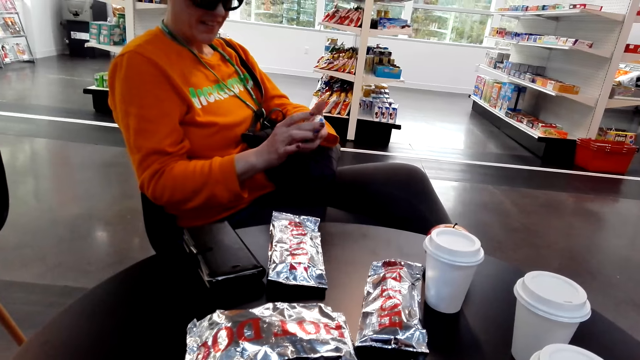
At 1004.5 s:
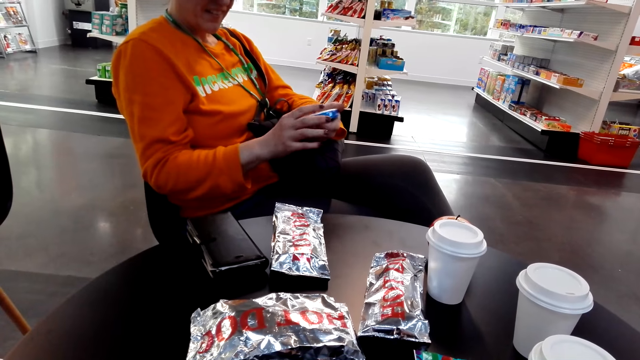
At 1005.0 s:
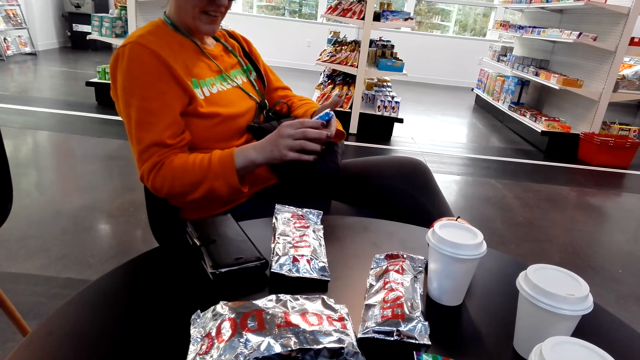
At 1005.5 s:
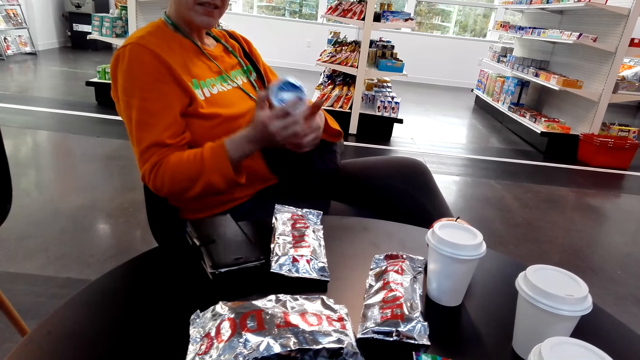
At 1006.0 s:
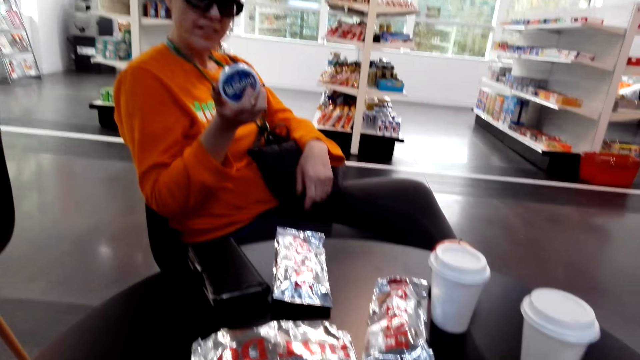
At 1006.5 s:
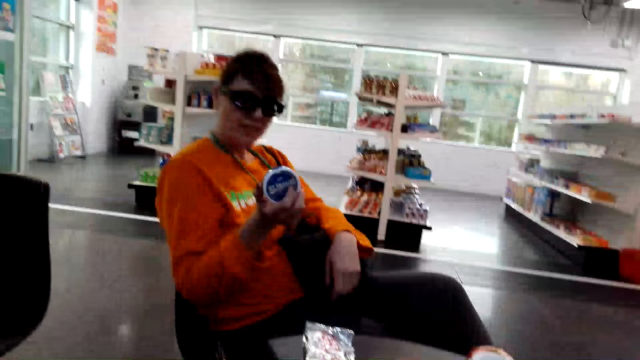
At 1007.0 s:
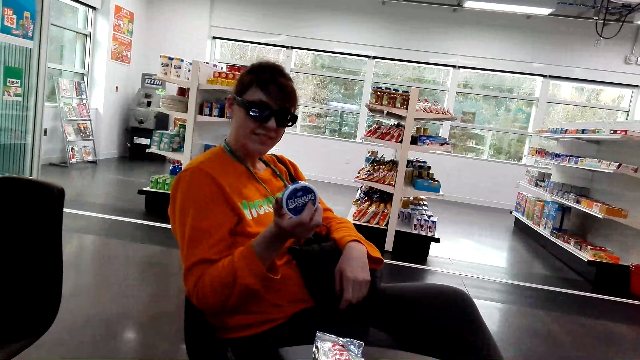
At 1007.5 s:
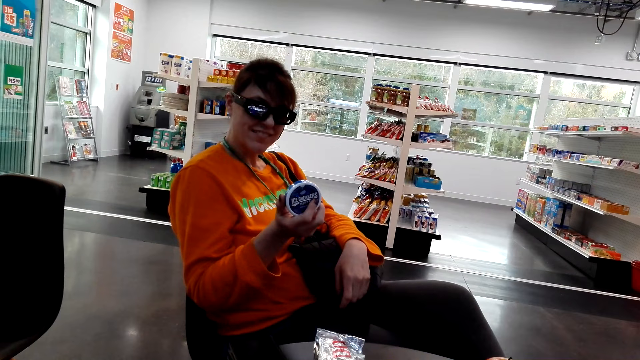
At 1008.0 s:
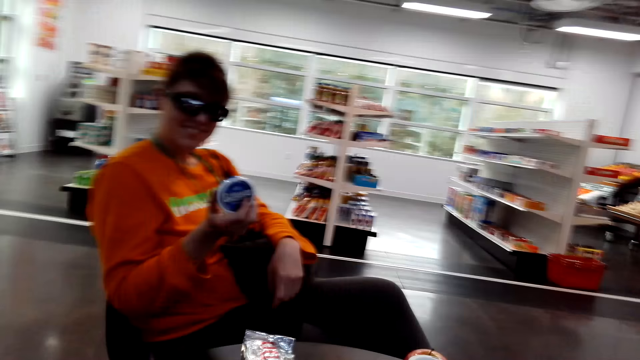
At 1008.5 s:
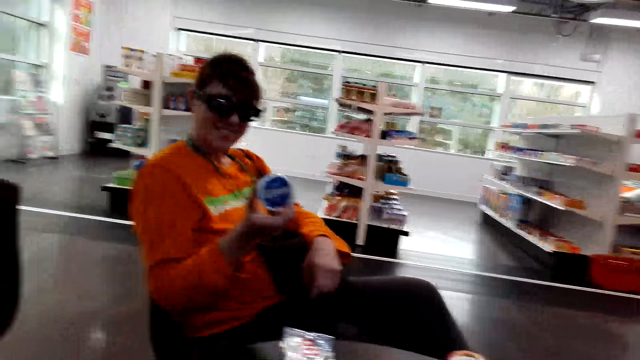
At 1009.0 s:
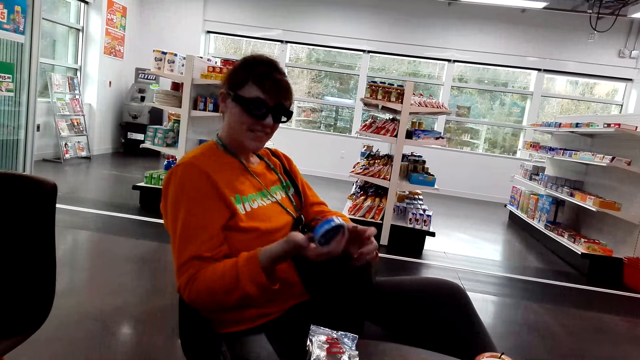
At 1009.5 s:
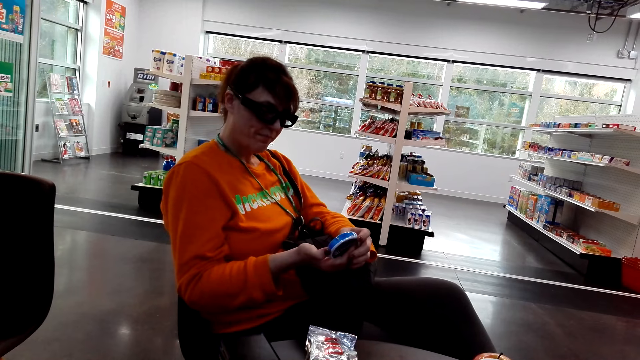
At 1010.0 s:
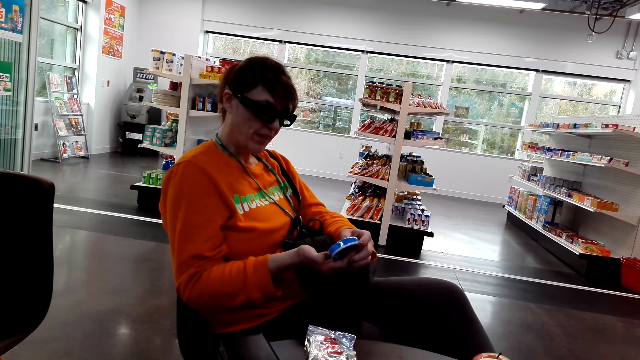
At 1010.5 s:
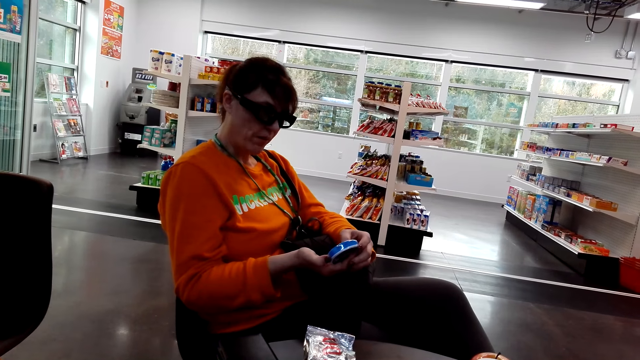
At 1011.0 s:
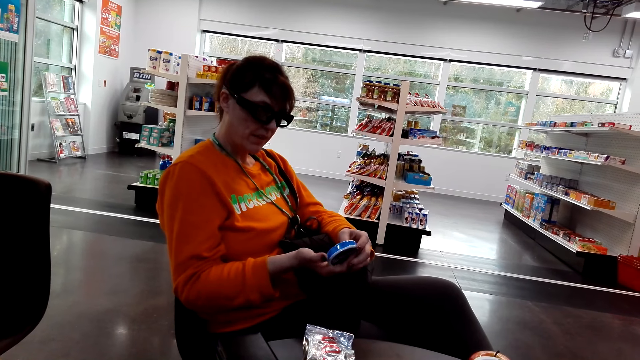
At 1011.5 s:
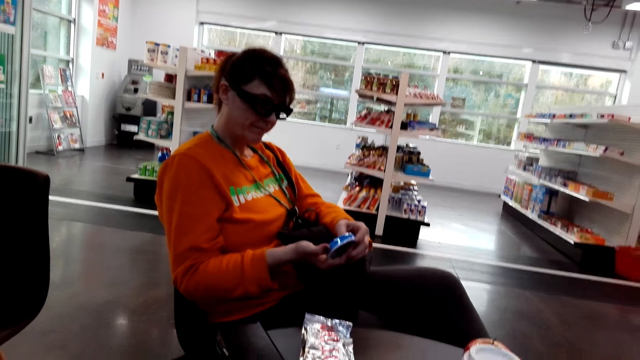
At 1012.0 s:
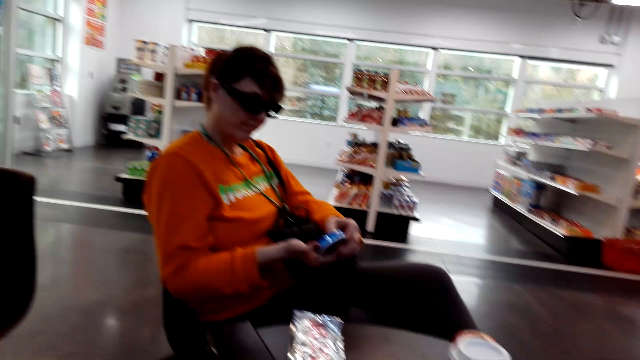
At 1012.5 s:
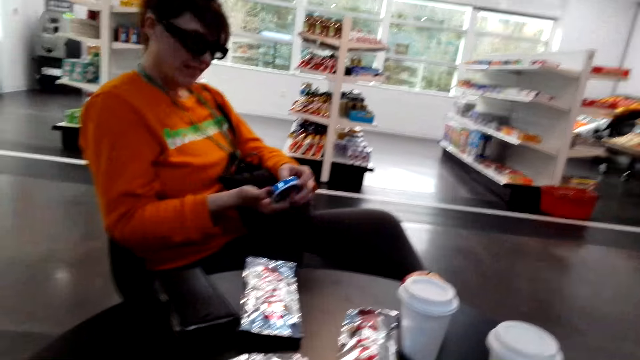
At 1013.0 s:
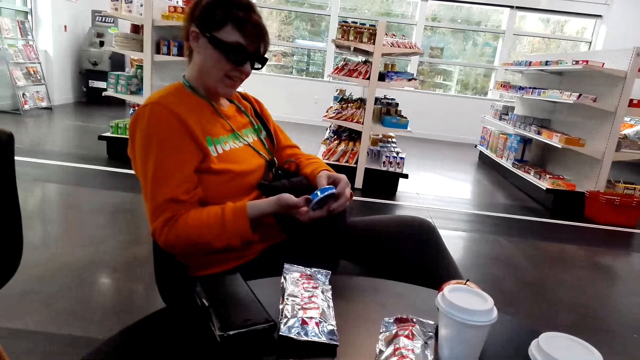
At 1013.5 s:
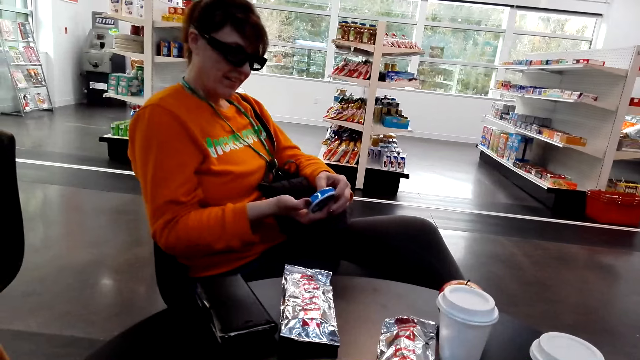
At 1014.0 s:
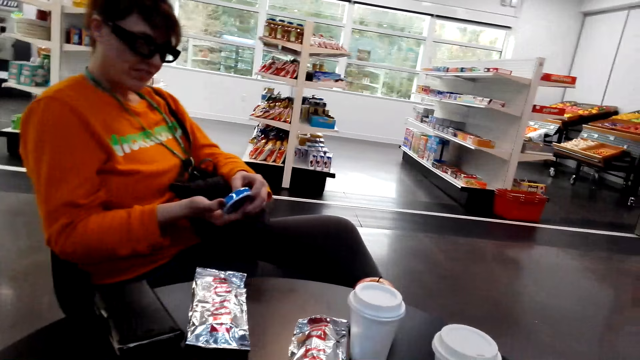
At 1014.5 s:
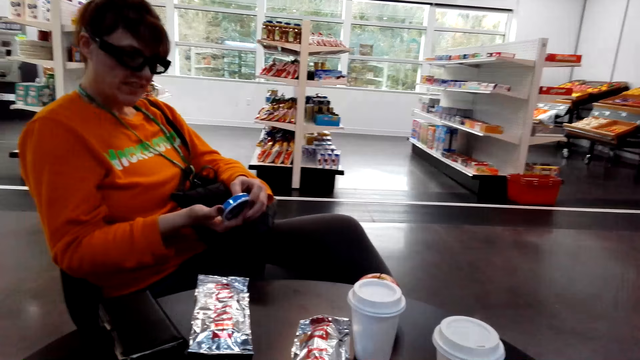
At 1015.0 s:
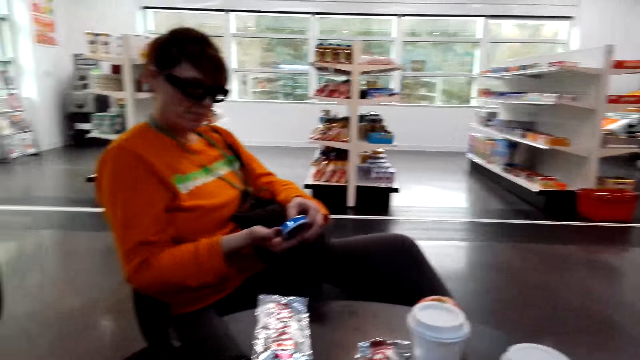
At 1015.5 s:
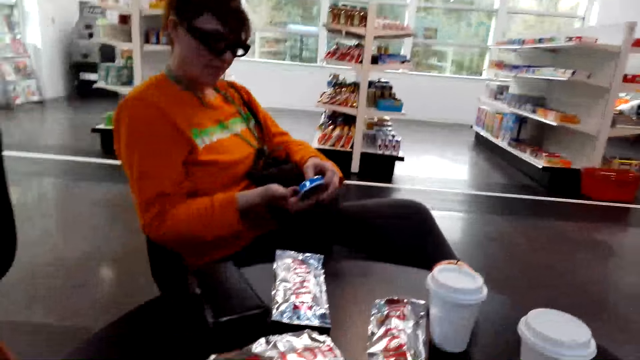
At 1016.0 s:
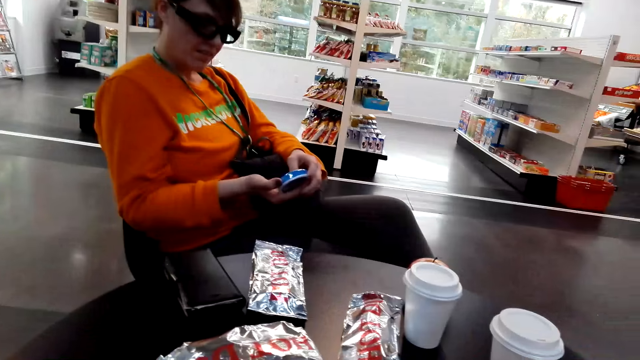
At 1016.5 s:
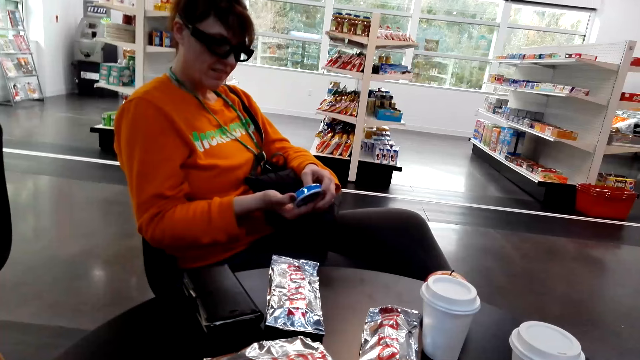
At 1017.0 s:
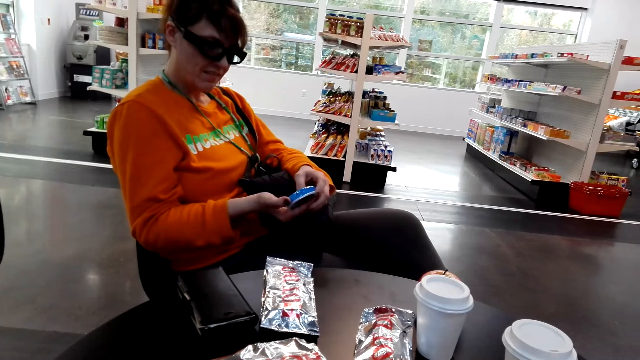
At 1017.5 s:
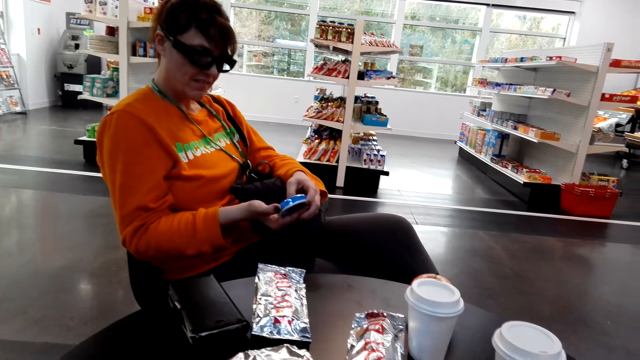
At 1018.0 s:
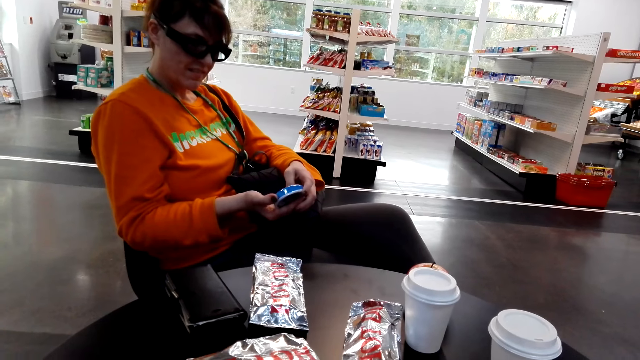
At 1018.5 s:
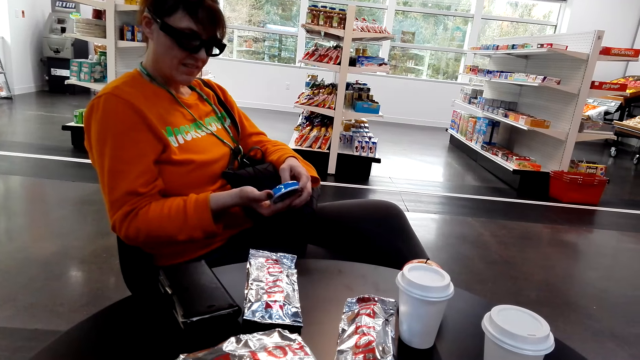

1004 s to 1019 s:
A woman looks at the can. The camera wearer converses.

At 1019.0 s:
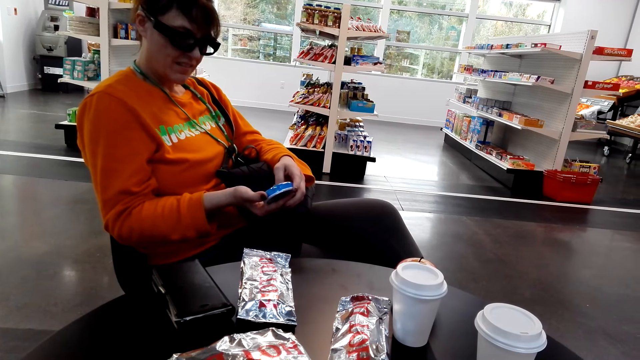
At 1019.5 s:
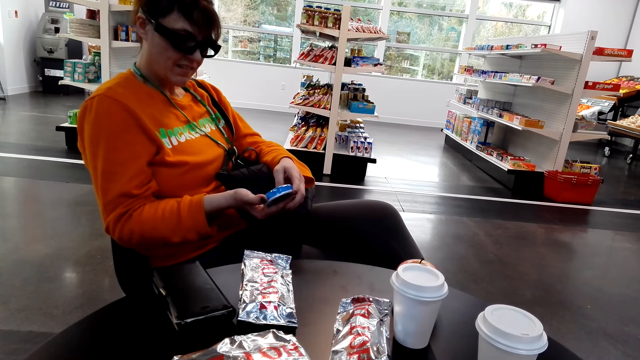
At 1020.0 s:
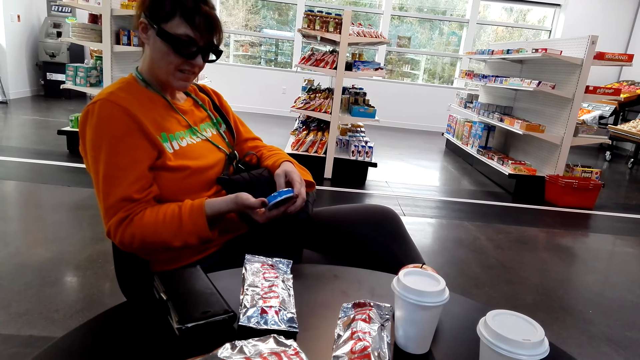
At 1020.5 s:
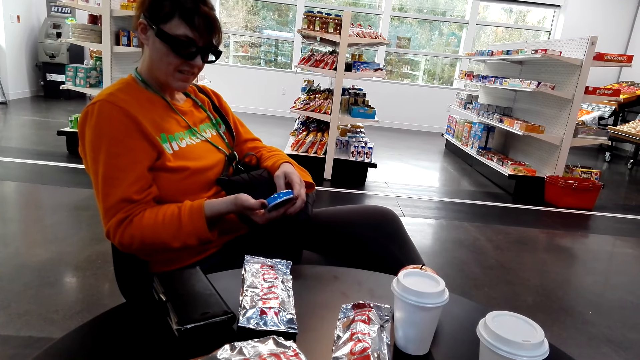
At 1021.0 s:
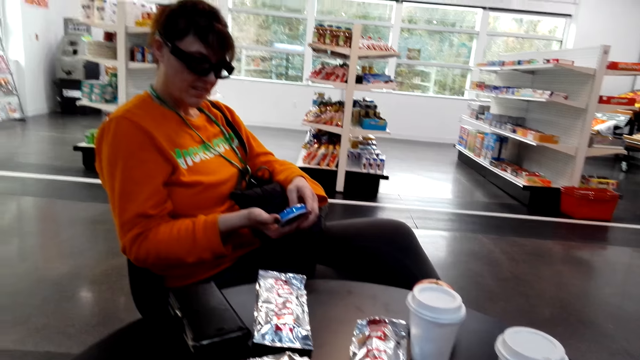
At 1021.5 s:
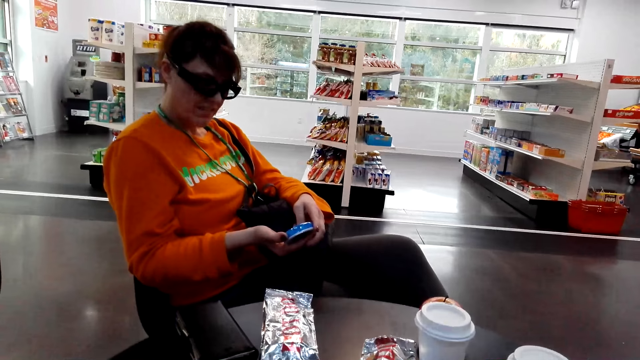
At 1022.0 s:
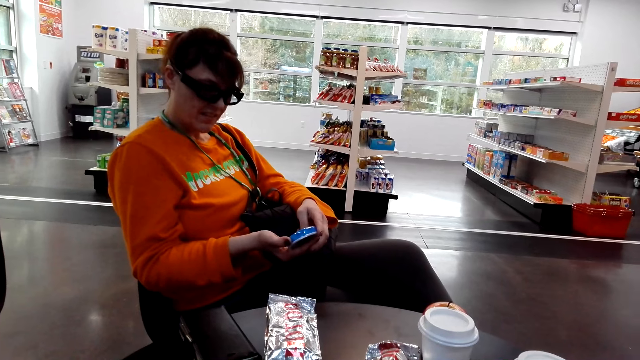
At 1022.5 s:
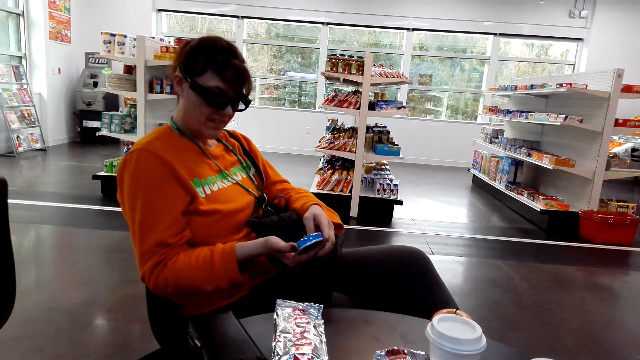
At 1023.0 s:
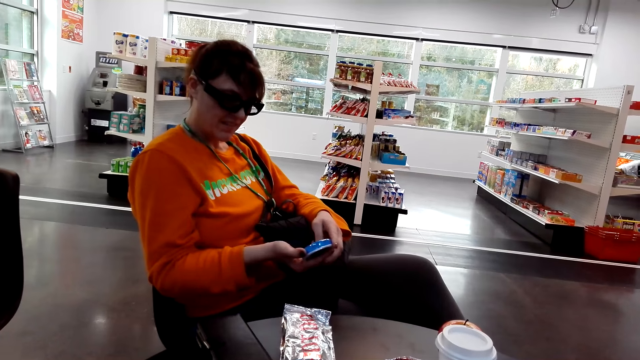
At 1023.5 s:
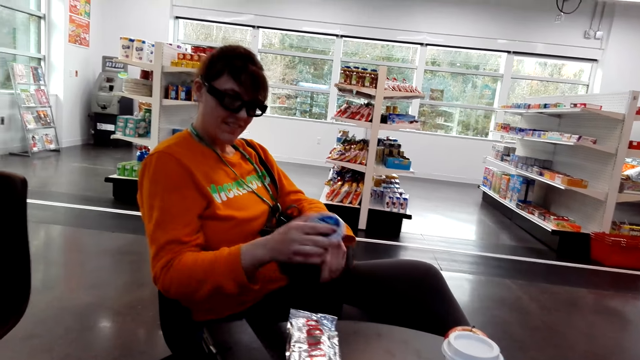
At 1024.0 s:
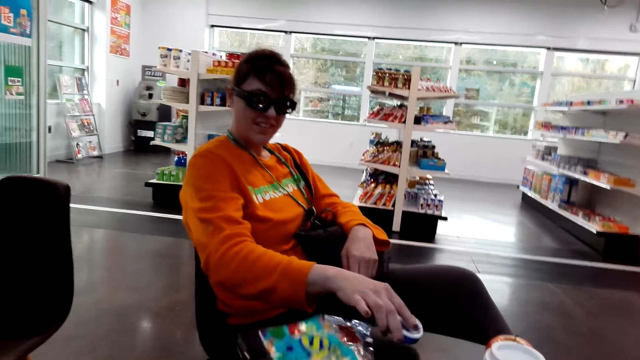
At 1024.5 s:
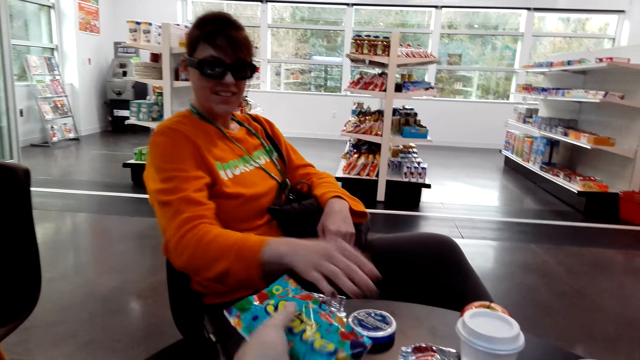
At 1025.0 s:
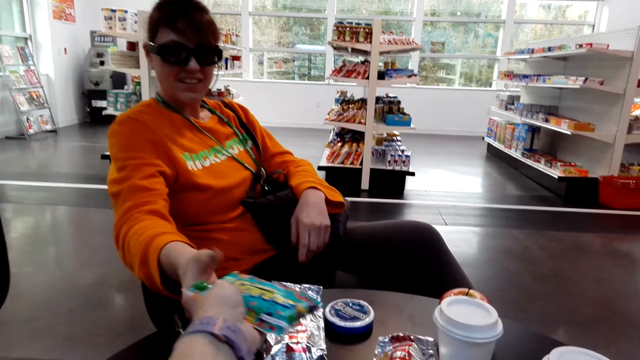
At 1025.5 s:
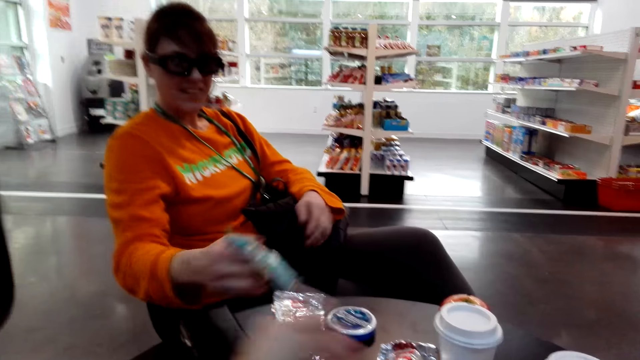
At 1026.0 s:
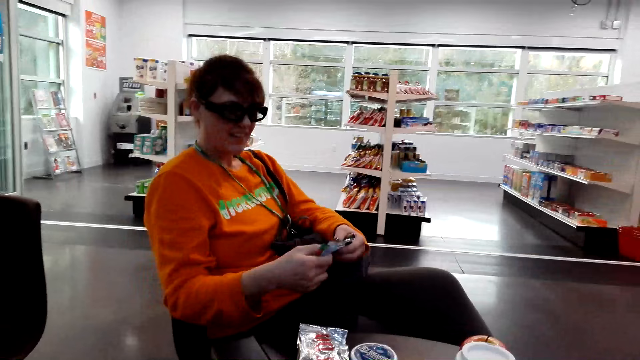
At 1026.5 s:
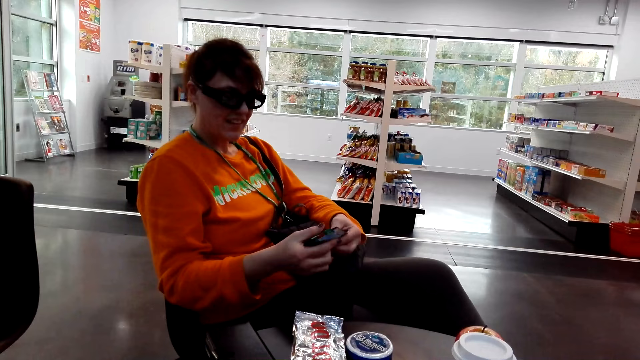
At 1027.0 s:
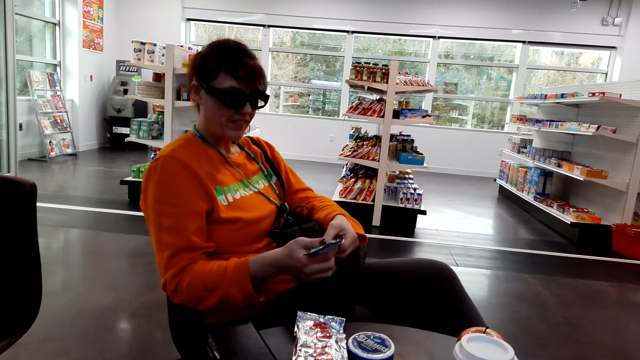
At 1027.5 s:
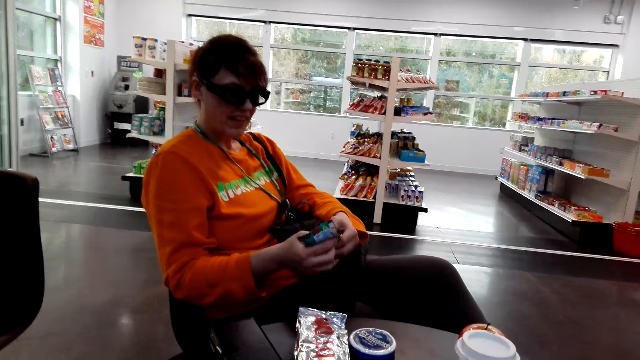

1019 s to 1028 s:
A woman puts down the can. The camera wearer holds a snack. They give the packet to the other person. The woman takes the packet from a man. The woman looks at the packet.
